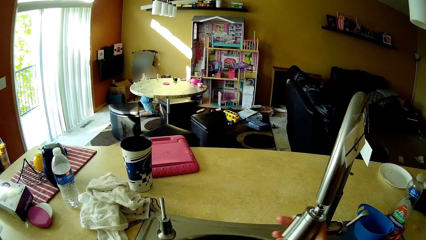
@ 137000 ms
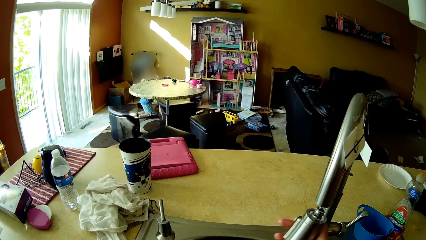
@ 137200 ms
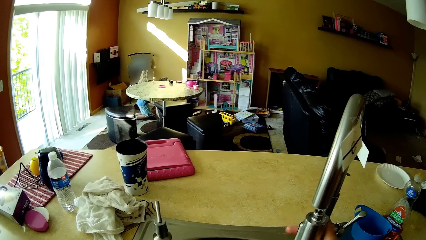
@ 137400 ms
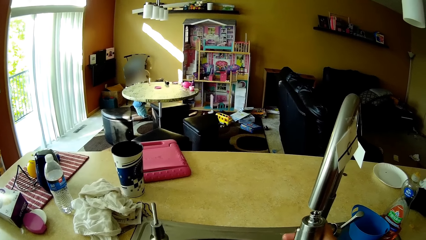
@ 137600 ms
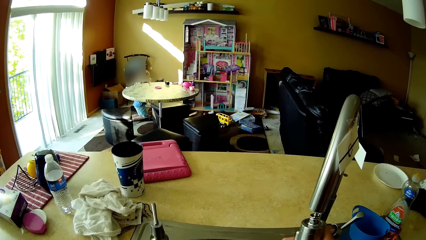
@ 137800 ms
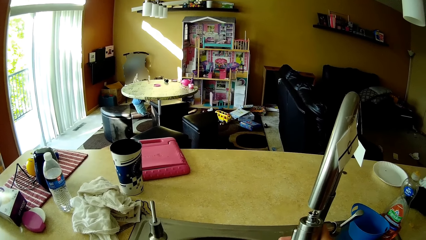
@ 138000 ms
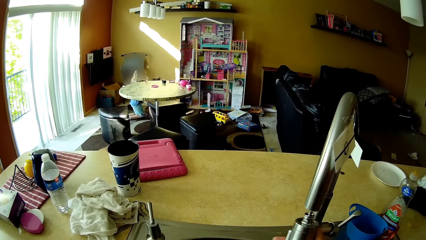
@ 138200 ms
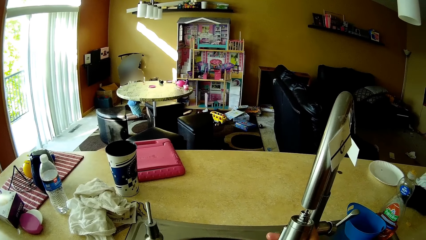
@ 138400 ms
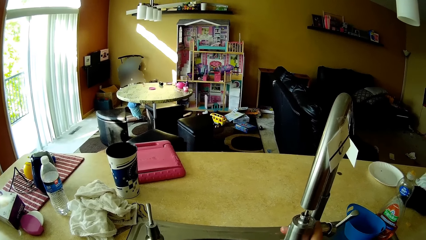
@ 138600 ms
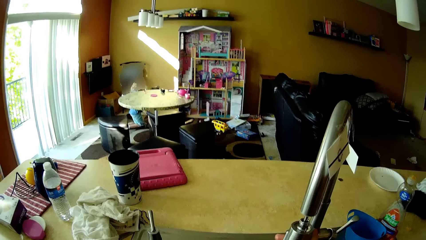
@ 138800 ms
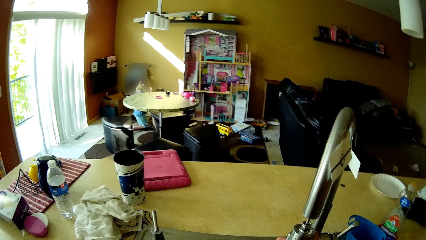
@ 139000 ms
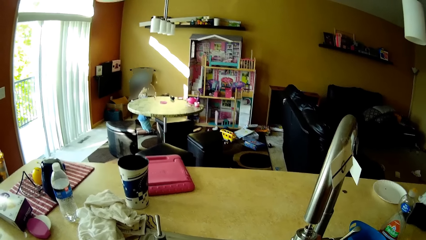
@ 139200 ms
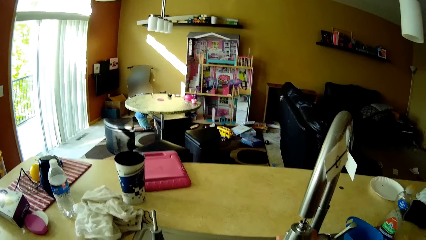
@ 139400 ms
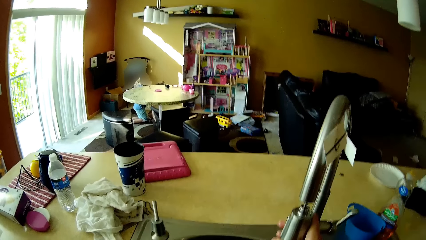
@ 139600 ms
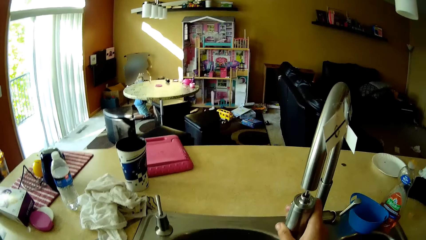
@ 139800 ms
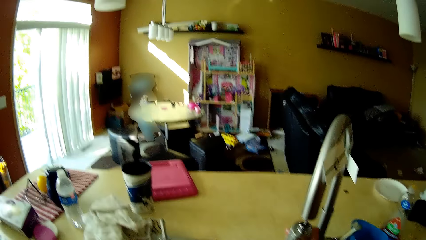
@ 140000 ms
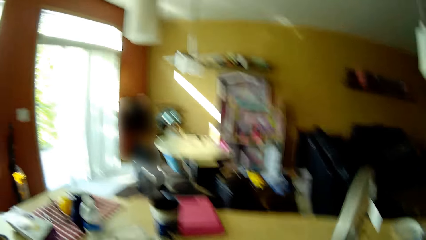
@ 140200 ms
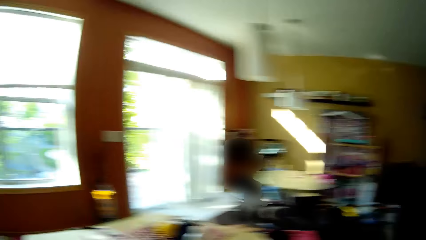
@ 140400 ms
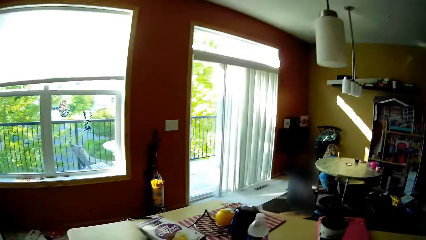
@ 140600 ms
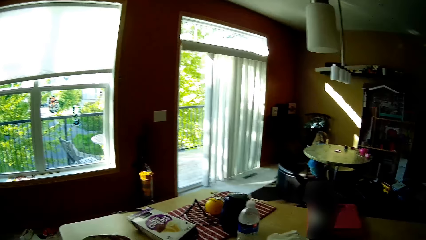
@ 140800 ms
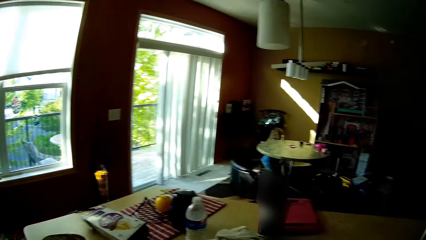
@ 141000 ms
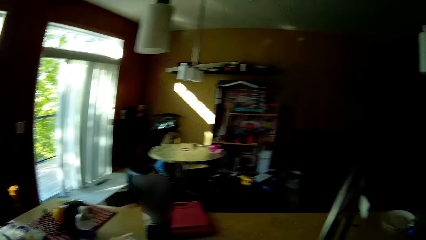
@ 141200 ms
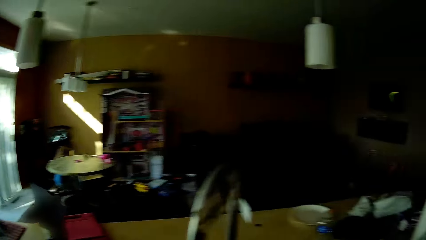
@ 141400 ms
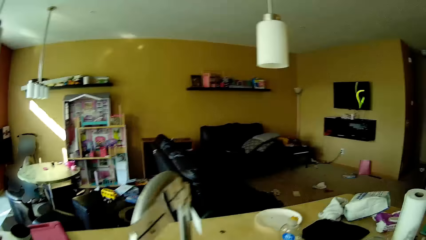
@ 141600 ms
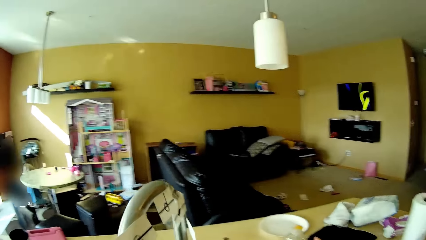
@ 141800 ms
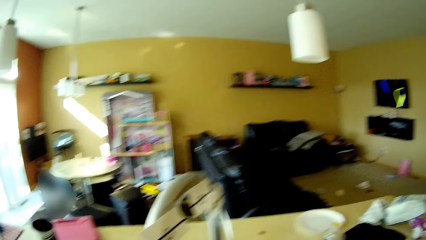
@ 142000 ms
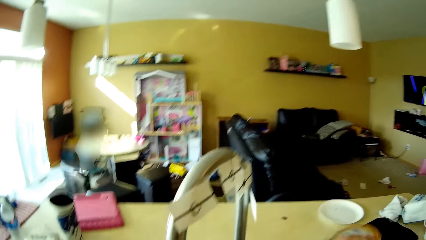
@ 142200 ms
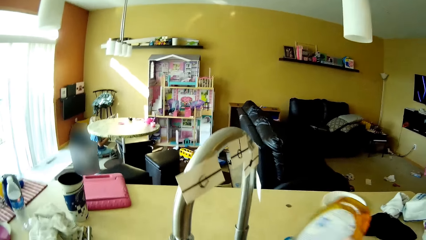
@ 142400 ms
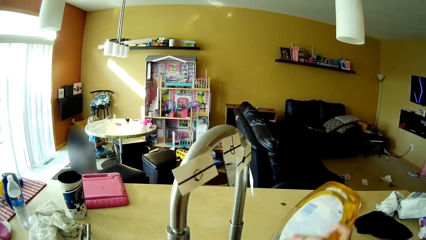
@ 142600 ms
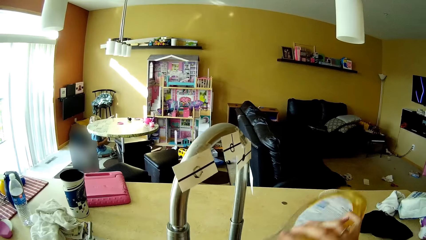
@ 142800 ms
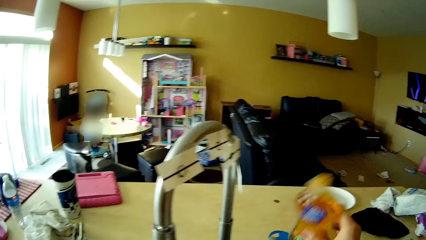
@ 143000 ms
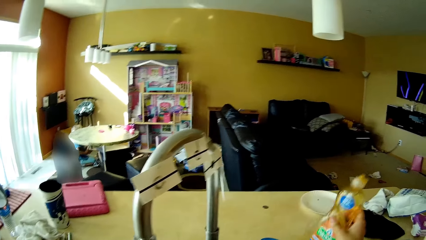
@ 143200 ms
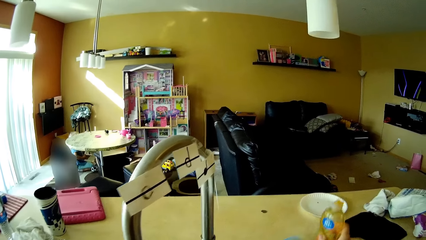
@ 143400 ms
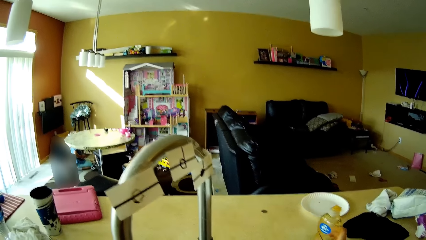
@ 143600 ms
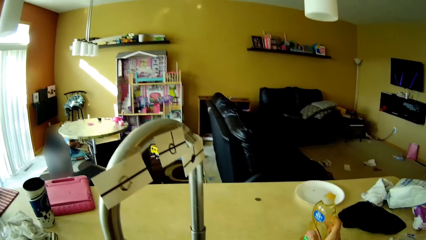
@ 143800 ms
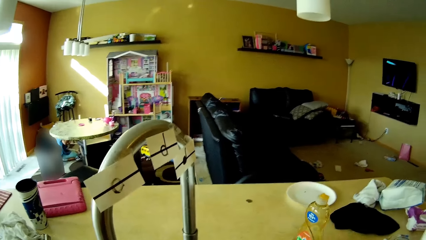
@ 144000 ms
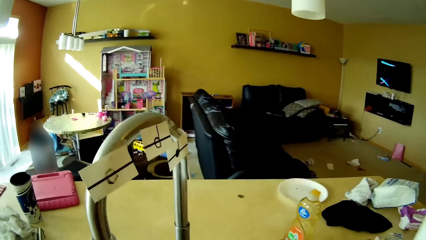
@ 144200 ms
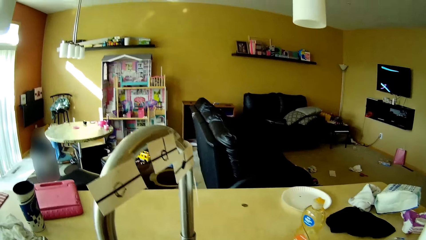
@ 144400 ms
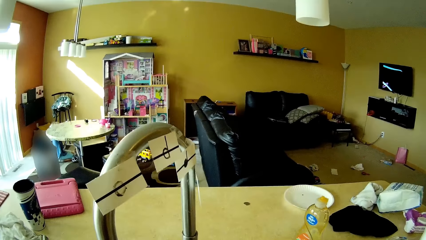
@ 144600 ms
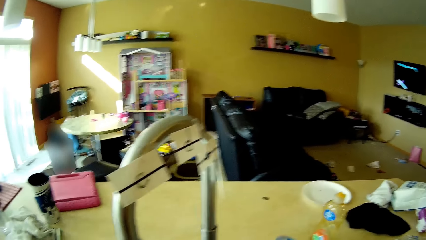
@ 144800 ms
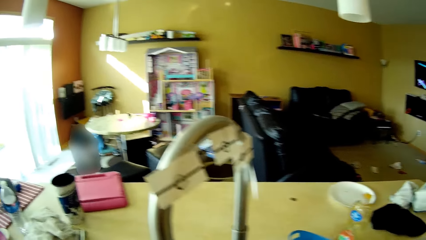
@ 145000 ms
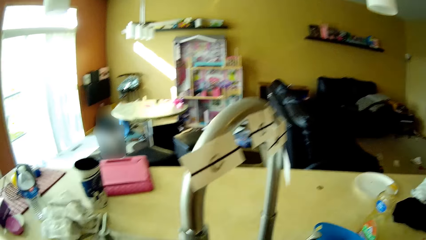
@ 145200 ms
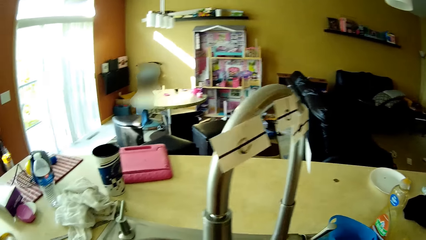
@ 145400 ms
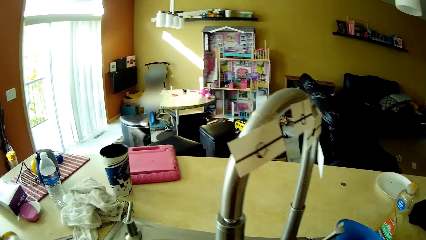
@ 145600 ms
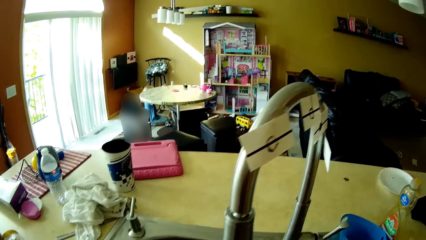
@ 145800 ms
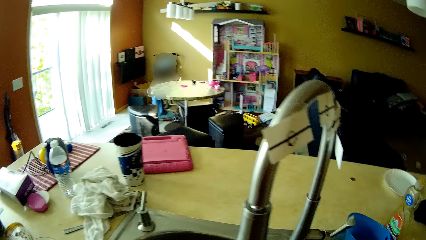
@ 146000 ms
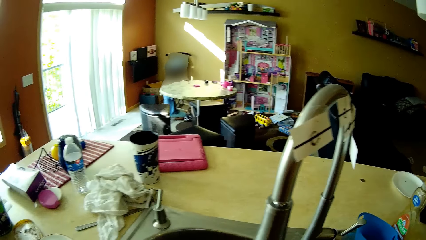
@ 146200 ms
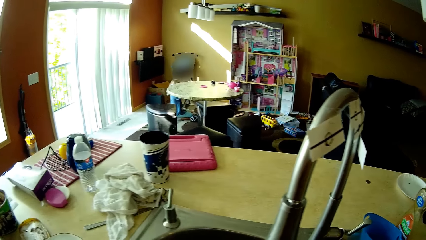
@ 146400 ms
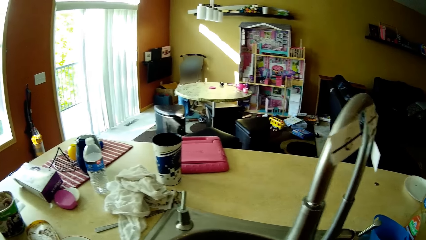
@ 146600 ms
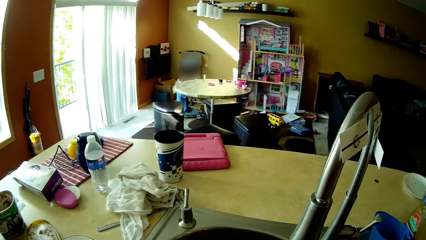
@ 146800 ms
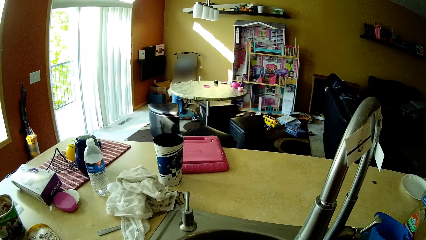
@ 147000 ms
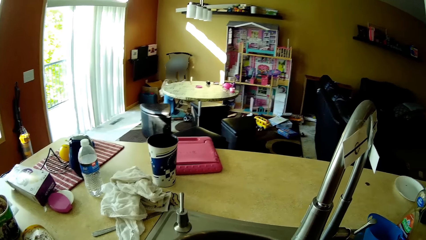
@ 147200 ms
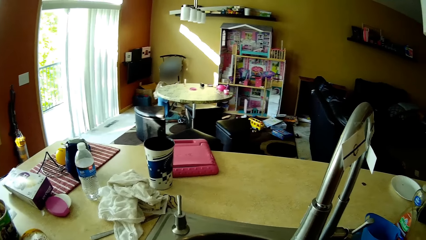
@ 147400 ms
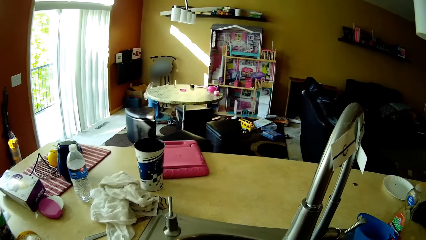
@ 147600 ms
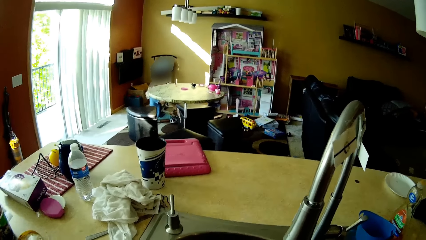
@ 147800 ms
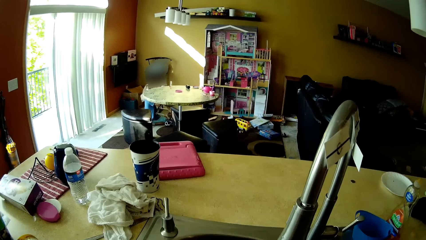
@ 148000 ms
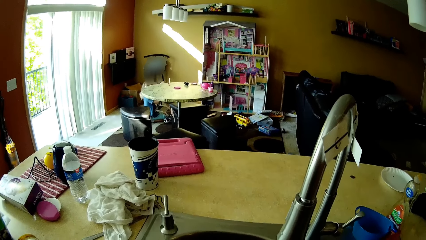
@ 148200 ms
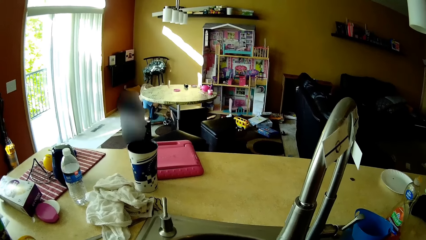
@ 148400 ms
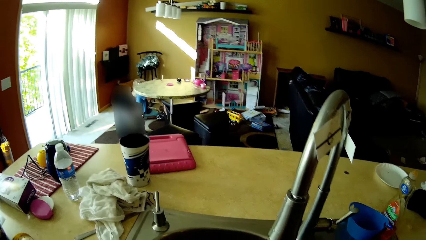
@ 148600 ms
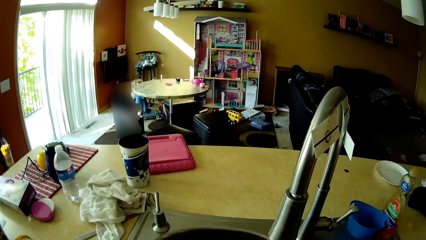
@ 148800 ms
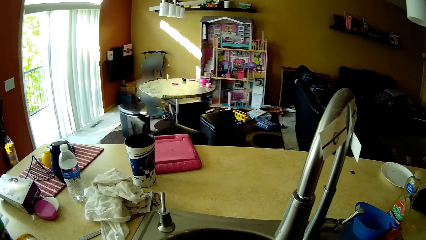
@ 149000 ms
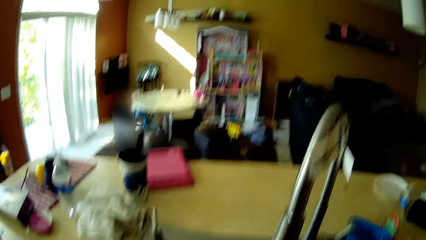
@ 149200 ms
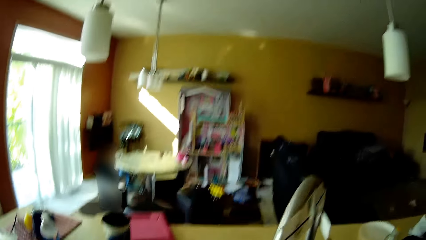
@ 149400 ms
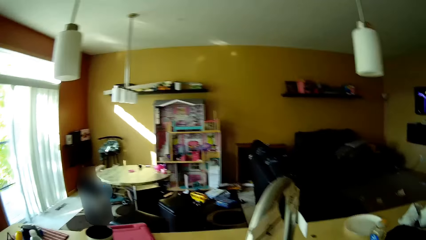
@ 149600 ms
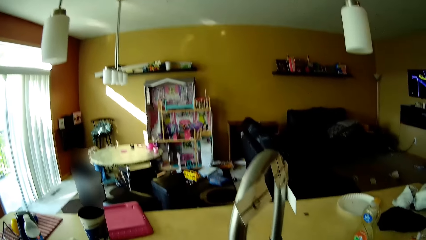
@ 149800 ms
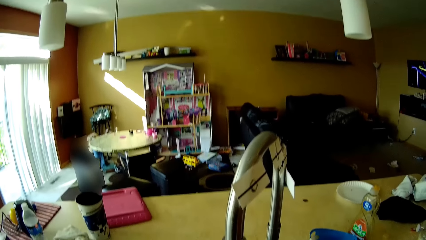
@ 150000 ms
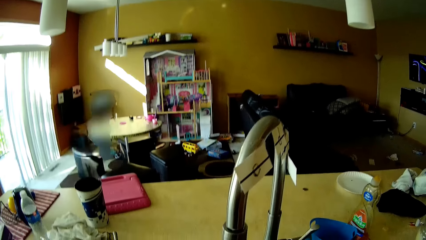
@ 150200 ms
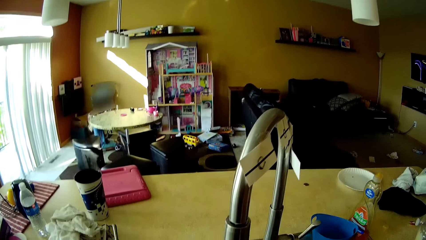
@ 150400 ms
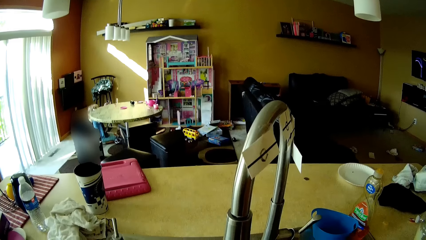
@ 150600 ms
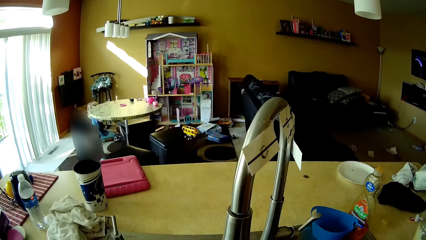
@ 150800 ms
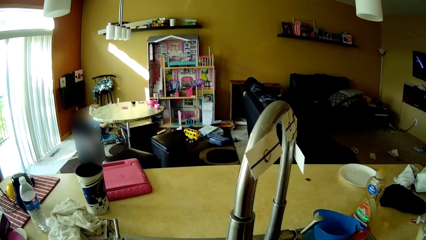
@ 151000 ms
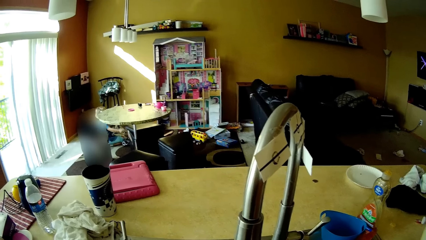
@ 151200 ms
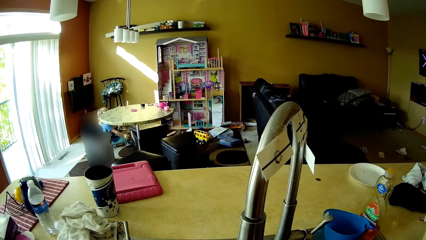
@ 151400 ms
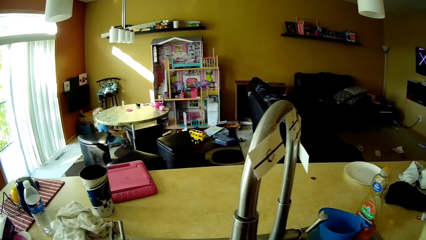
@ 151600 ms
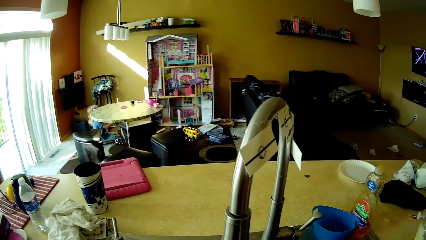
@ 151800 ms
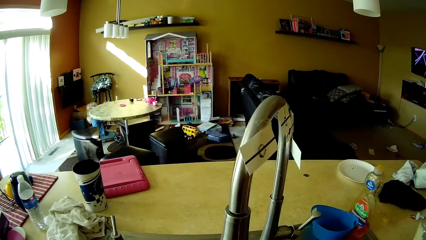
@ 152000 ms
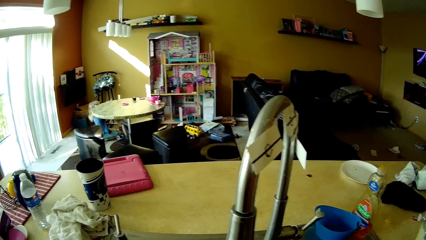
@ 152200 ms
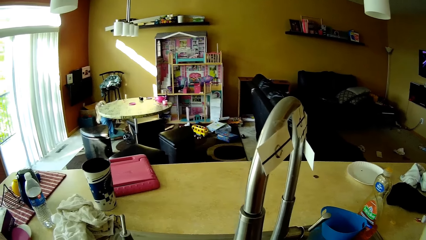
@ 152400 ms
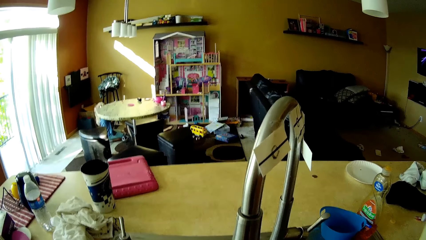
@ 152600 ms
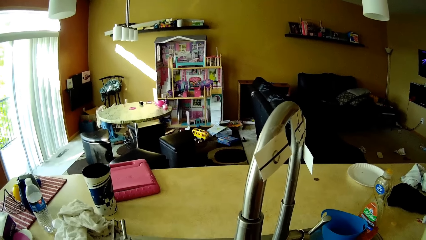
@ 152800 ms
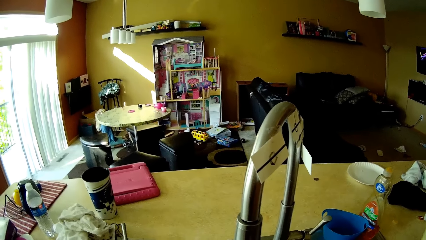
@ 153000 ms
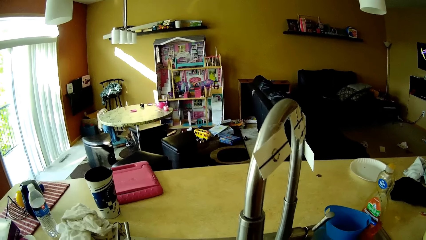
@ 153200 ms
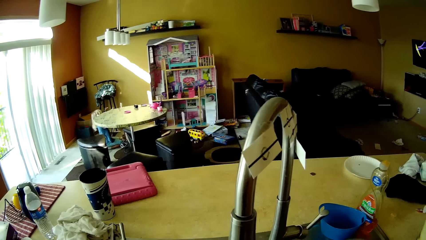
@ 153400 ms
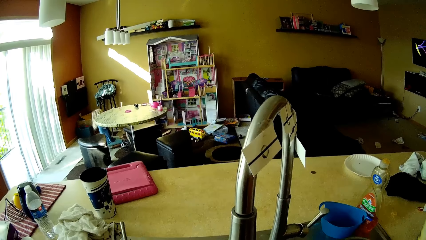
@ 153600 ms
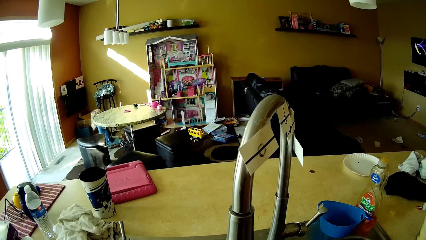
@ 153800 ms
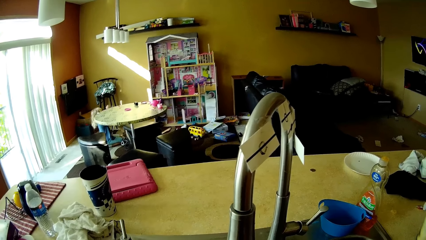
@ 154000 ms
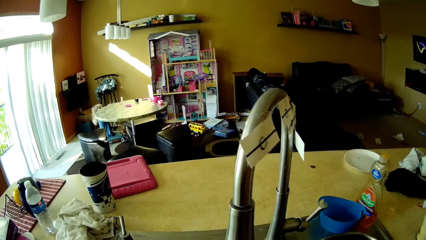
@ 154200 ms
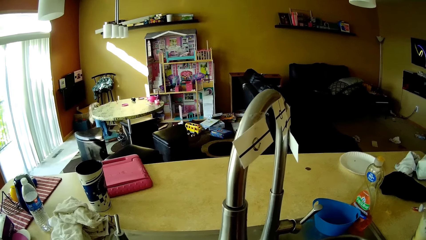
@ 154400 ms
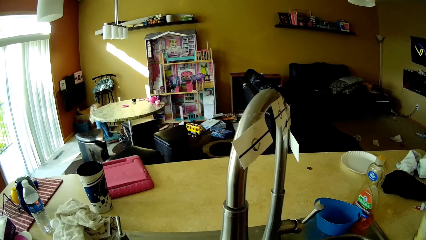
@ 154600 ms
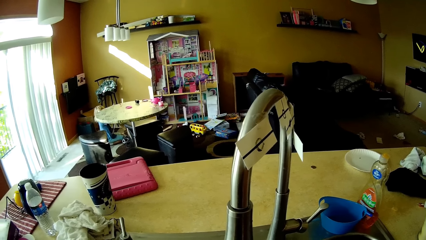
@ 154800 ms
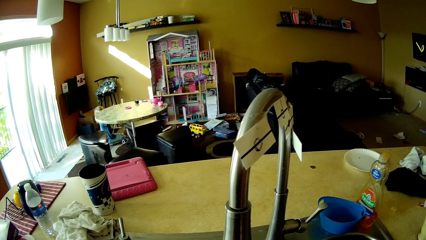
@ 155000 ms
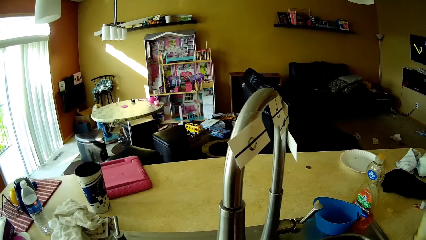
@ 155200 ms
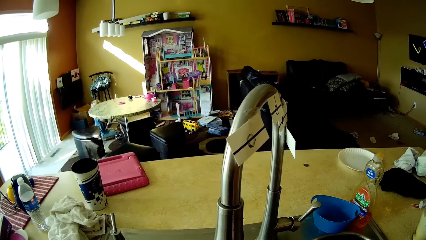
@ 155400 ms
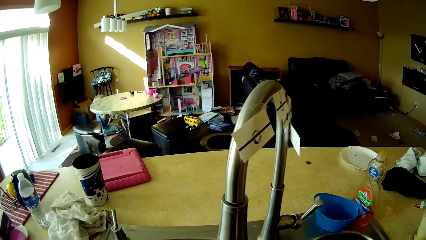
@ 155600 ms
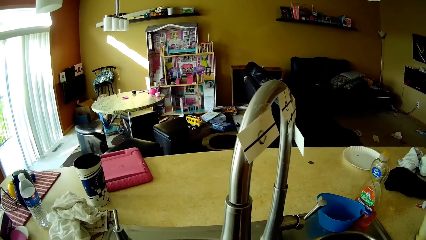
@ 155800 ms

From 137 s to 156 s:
The camera wearer opens the tap. She picks a dishwasher soap from a kitchen counter with her right hand. She pours the dishwasher soap in a bowl in the kitchen sink with her right hand. She drops the dishwasher soap on the kitchen counter with her right hand. She drops a blue container on the kitchen counter with her right hand. She washes utensils. The girl drops a toy on the floor with her right hand.
